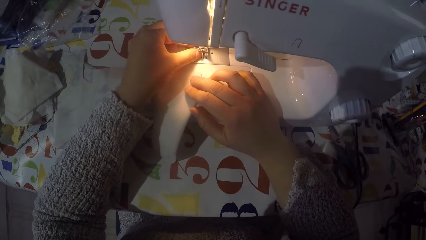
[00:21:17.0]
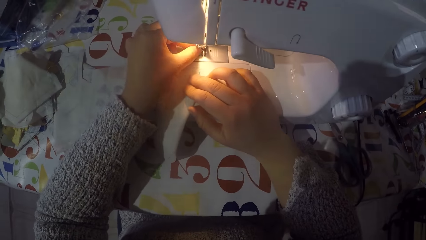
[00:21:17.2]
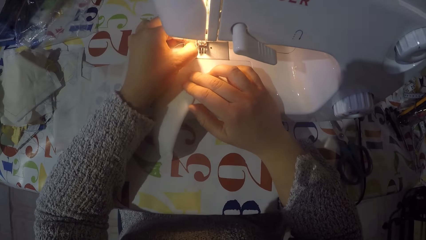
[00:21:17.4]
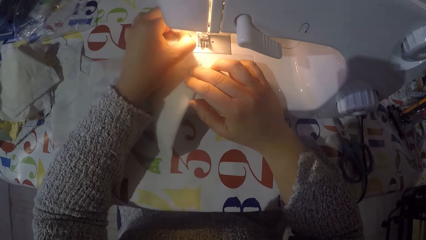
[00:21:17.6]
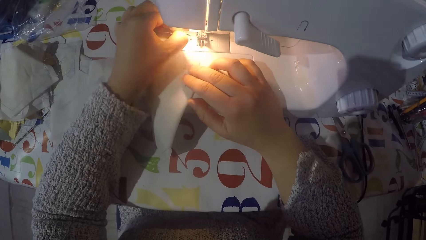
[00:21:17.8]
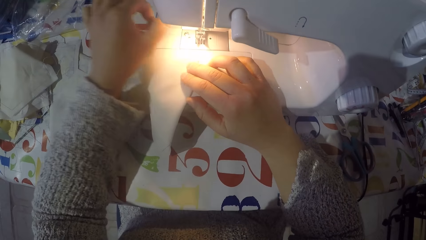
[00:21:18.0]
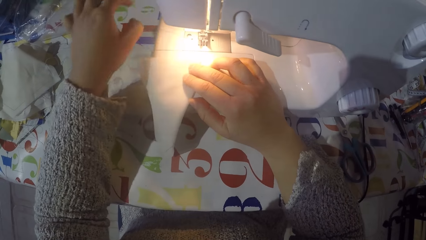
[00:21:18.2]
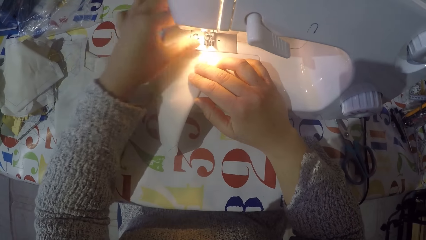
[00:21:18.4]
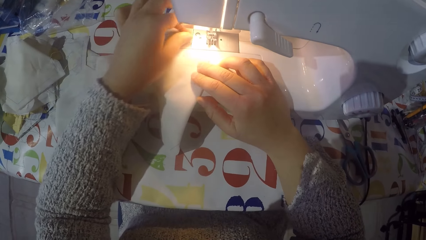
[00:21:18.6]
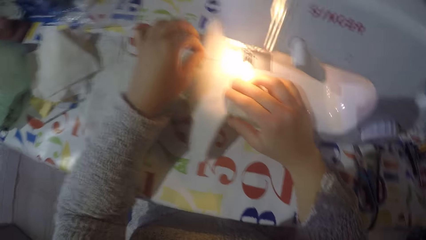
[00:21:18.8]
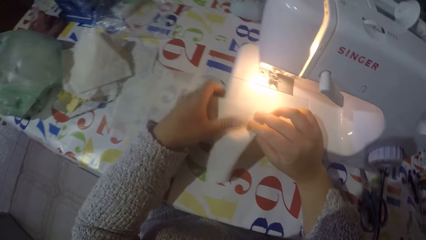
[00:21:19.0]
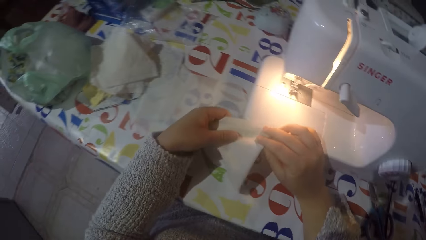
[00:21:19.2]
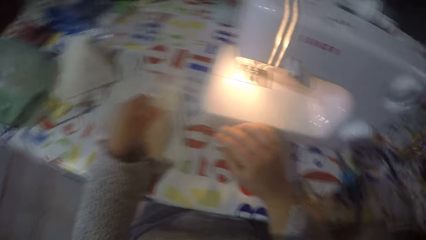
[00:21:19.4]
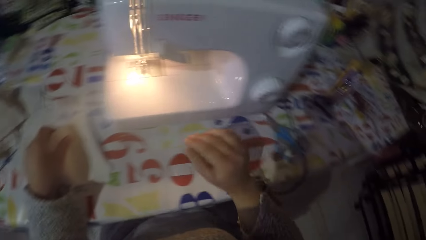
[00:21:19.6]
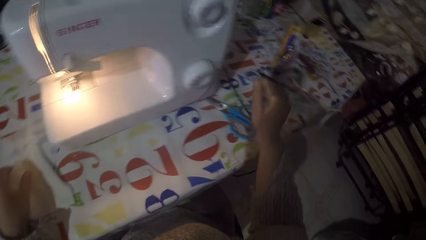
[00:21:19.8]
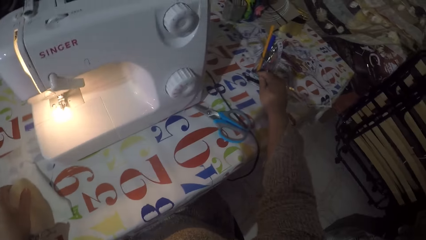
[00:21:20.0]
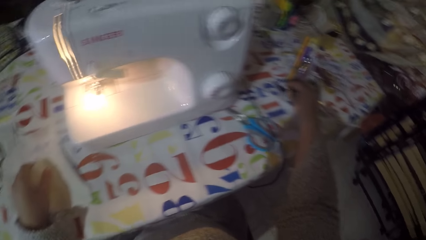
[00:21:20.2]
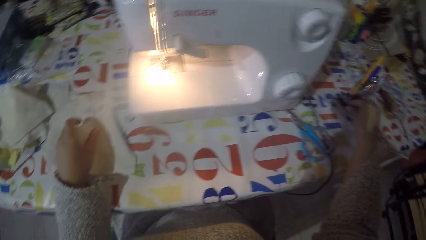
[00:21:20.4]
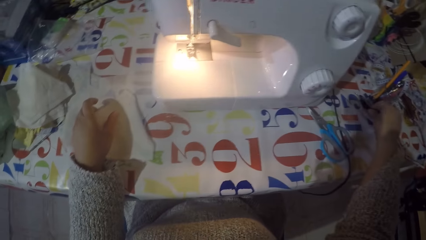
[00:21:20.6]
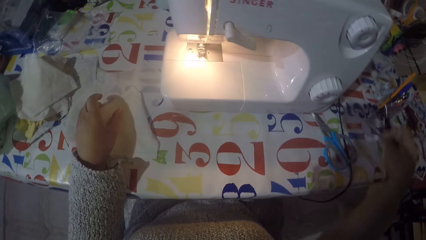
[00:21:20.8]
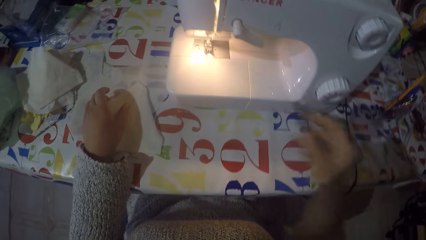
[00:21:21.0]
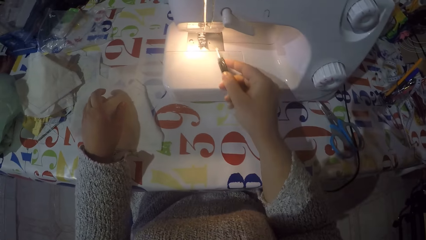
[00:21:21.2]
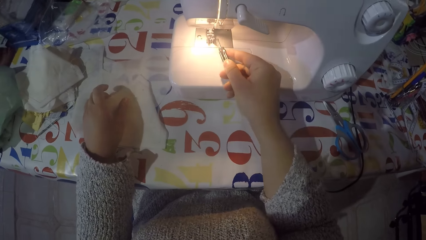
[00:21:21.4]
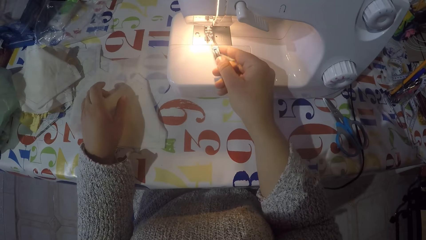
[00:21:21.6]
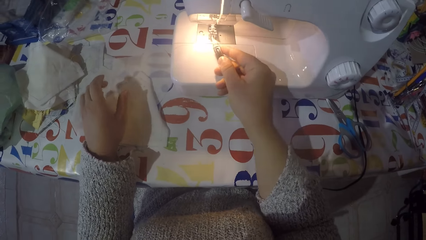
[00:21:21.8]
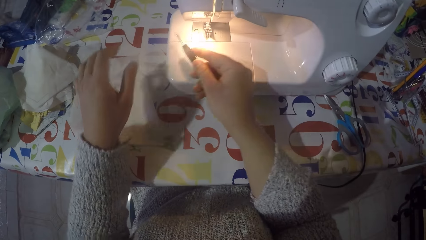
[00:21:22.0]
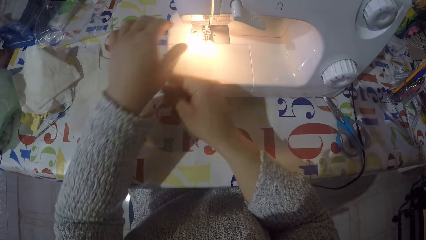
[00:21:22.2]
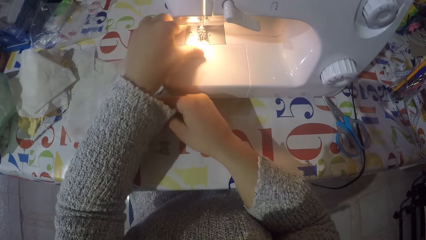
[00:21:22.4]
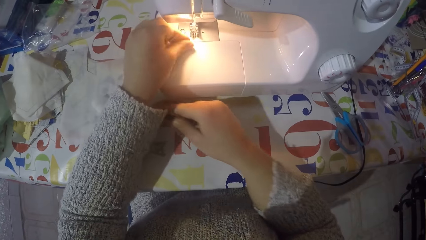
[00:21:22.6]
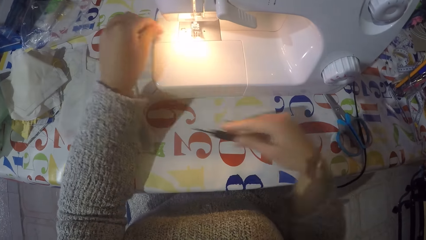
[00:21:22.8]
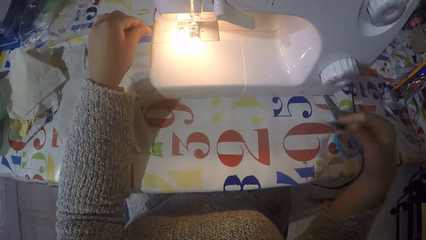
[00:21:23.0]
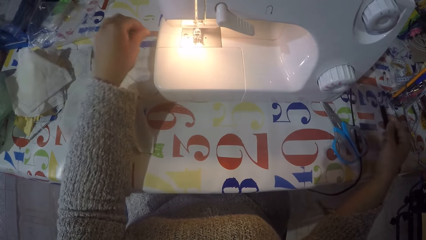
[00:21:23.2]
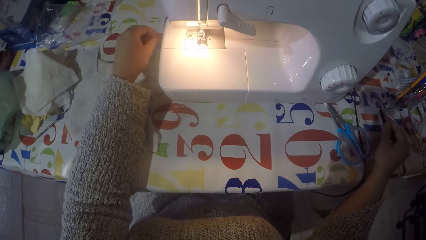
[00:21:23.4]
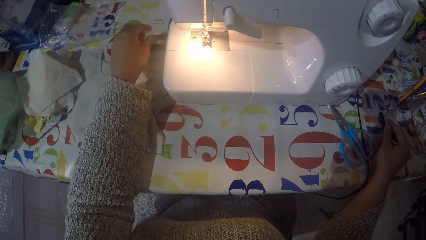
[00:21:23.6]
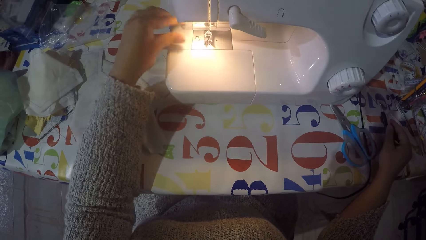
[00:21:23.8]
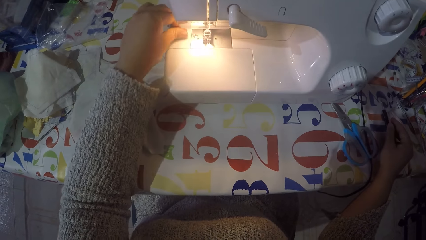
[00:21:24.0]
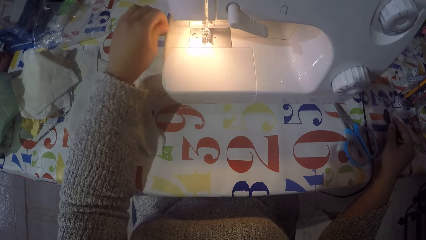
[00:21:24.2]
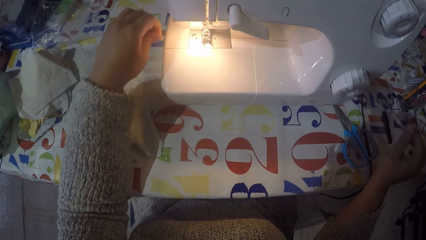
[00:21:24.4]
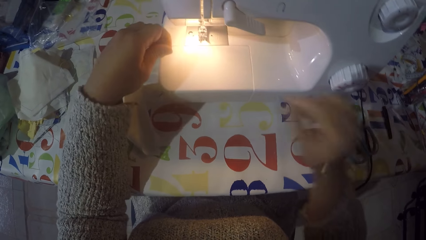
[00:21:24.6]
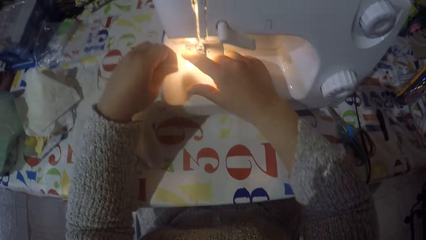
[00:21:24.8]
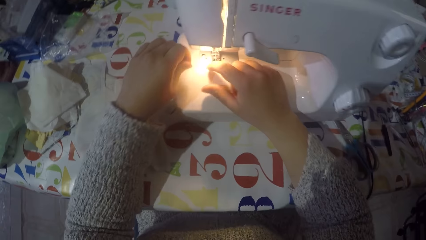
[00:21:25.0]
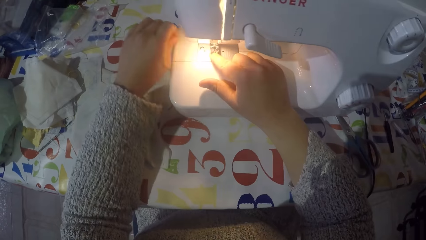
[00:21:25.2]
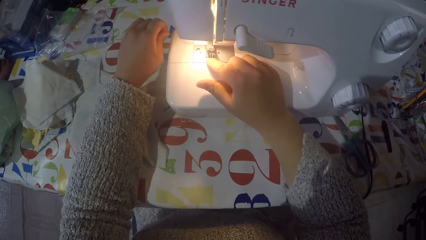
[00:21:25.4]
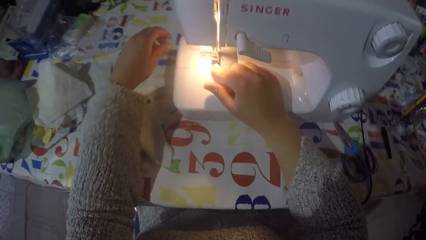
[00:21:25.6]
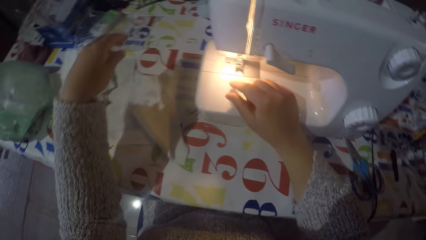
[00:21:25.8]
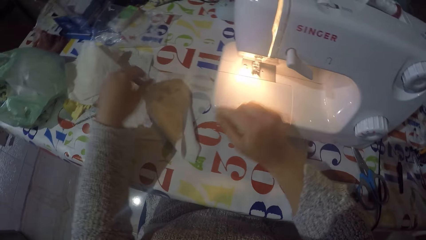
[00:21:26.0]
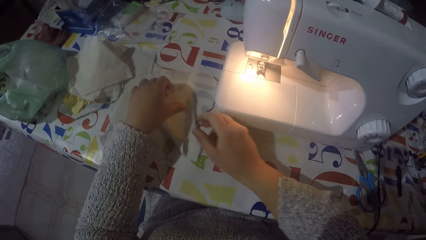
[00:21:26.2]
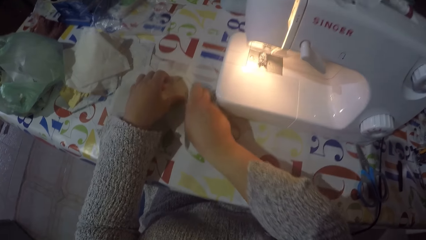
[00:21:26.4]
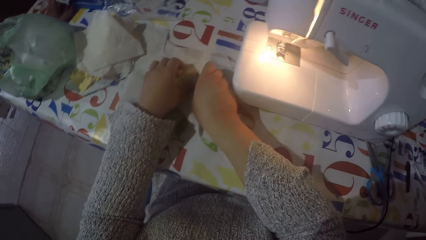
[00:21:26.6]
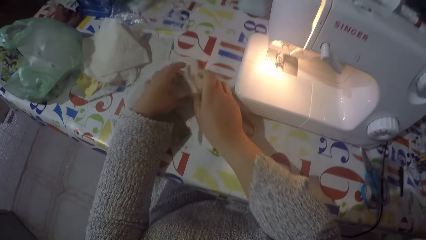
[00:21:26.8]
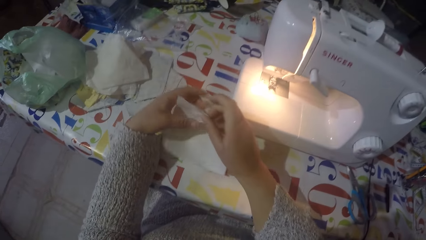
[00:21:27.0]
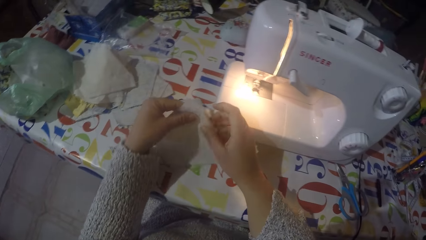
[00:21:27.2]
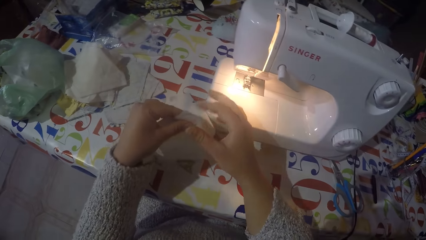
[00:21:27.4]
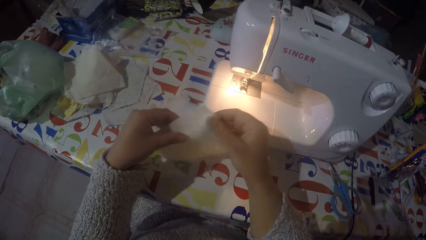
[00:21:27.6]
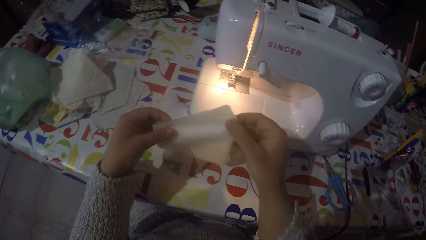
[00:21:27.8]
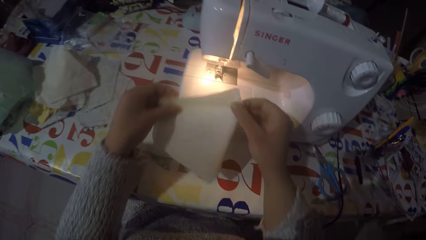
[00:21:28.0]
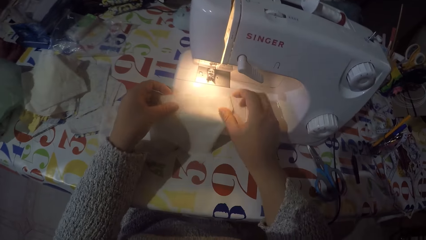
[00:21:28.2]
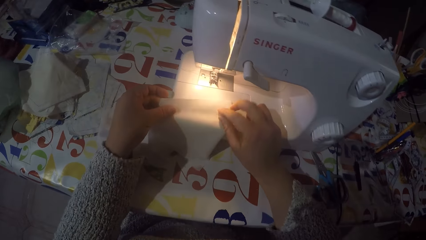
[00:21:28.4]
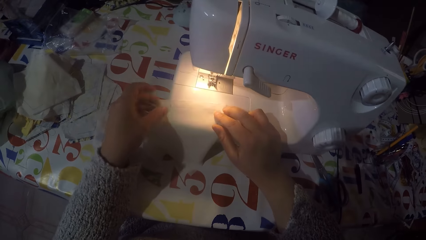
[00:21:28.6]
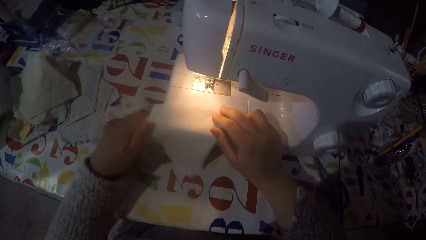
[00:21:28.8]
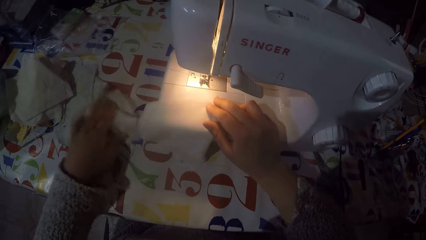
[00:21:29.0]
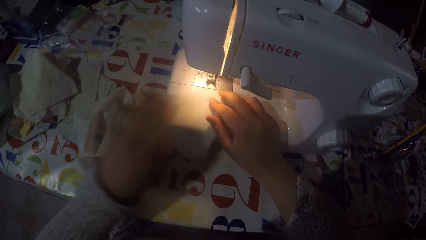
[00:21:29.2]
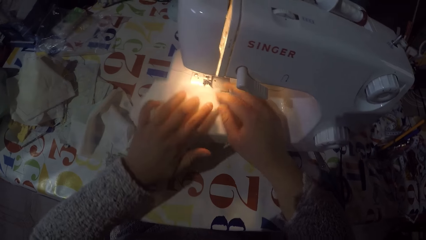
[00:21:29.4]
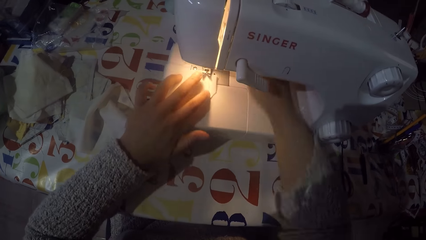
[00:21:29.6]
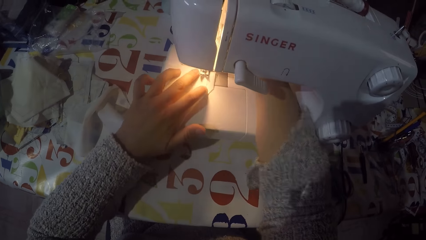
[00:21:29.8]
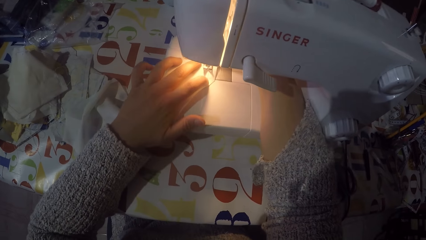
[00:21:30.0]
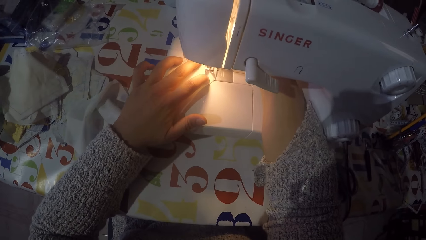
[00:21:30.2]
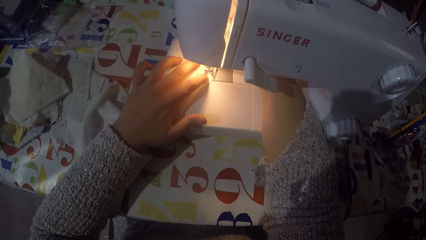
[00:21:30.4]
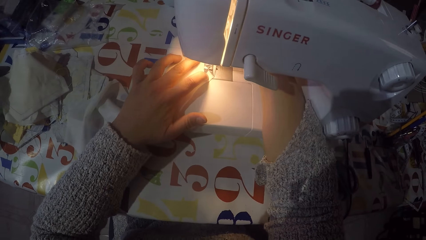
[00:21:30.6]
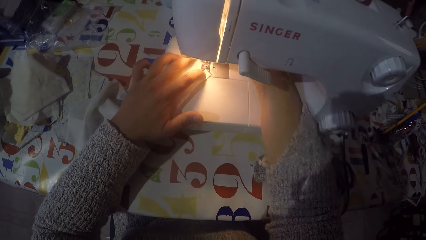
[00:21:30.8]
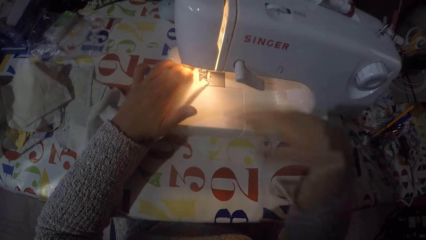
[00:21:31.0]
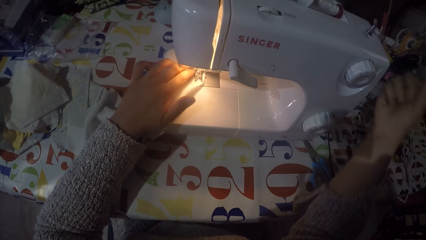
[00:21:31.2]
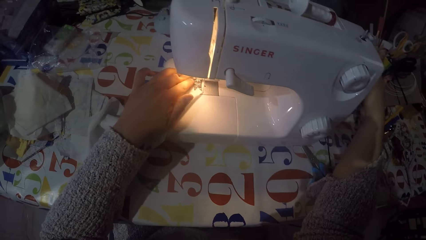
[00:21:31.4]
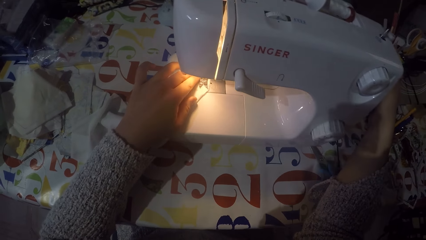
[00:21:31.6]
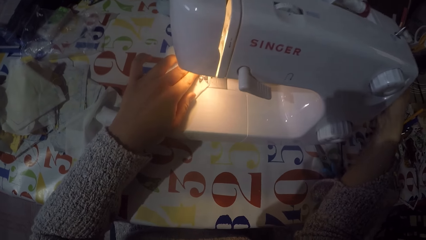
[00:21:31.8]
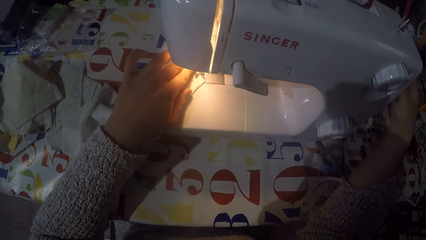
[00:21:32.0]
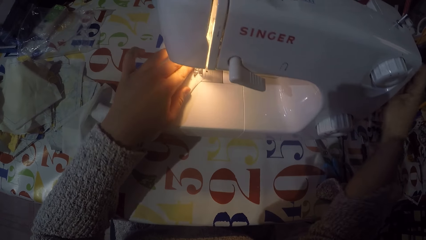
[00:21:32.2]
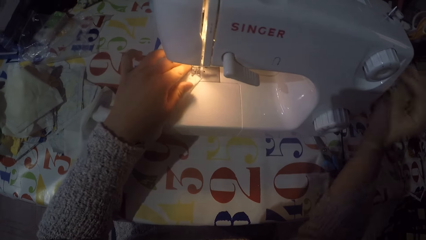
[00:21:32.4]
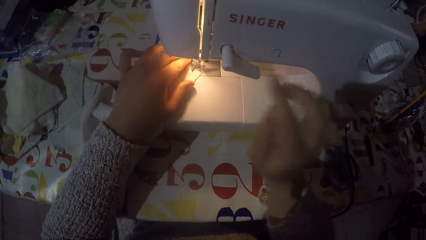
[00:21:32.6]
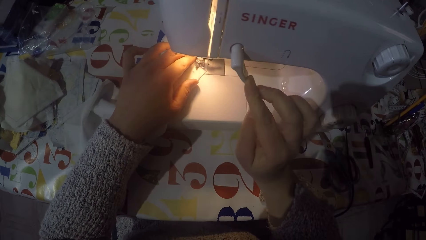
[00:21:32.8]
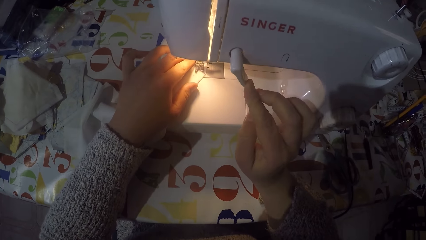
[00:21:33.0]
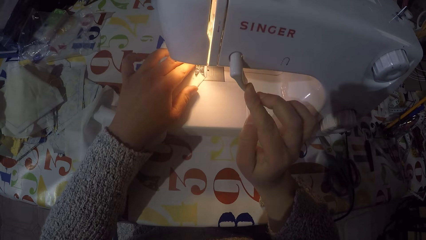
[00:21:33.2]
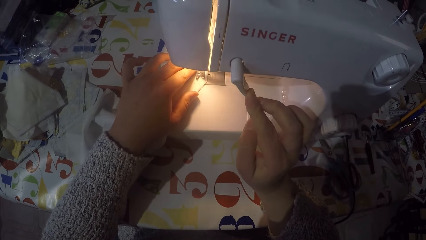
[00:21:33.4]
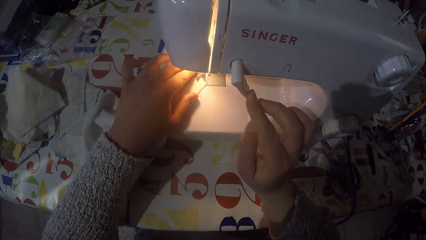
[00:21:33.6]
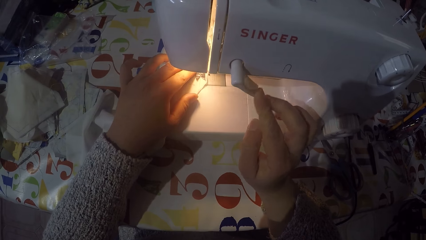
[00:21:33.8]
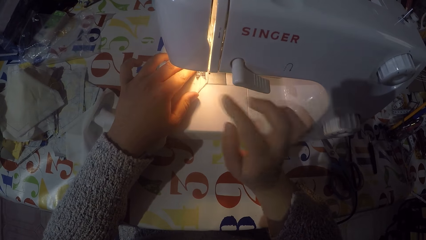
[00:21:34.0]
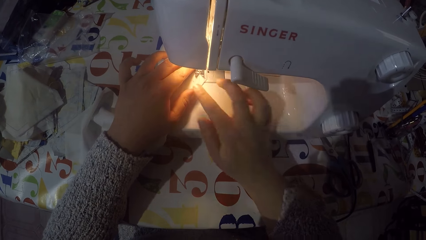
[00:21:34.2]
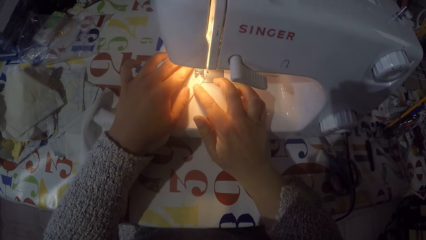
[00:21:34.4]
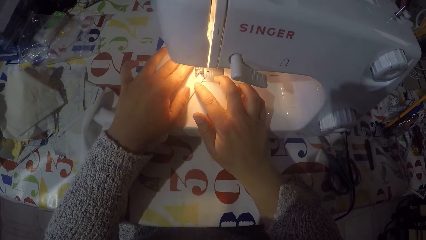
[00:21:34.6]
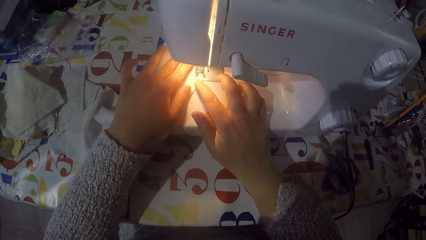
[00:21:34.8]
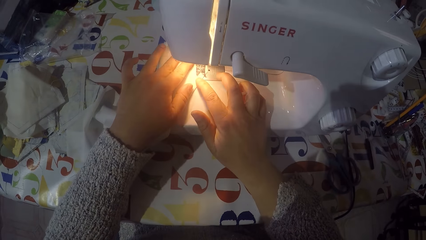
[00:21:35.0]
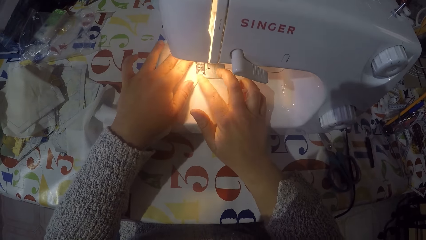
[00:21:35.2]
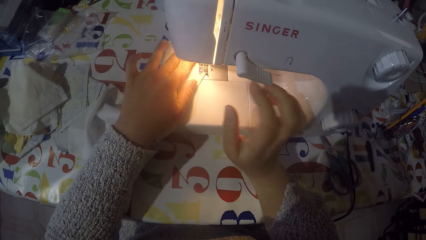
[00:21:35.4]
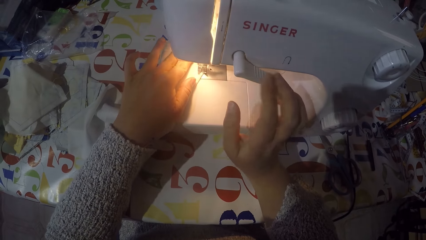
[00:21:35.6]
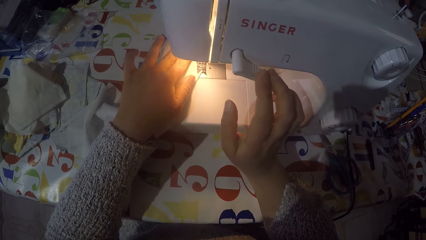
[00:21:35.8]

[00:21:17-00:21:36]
The camera wearer pulls the sewing thread. He touches the sewing machine needle with his left hand. He removes a piece of cloth from the sewing machine. He picks up a latch hook tool with his right hand. He touches the thread with his left hand. He puts the latch hook tool on the table with his left hand. He pulls the thread with both hands. He picks the piece of cloth with both his hands. He puts the piece of cloth on the sewing machine. He touches the hand wheel with his right hand. He sews the piece of cloth and pushes the thread take-up lever down with his right hand.
